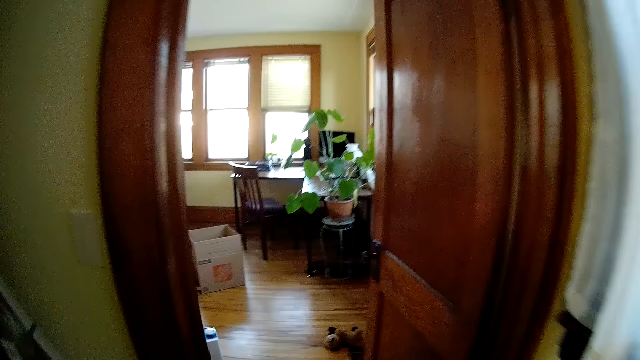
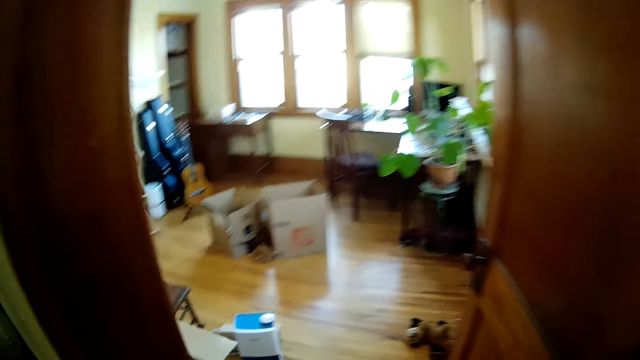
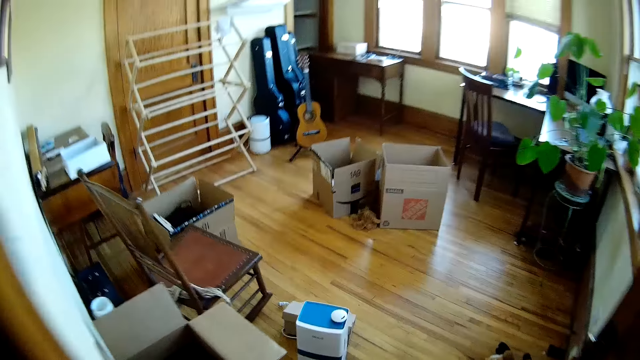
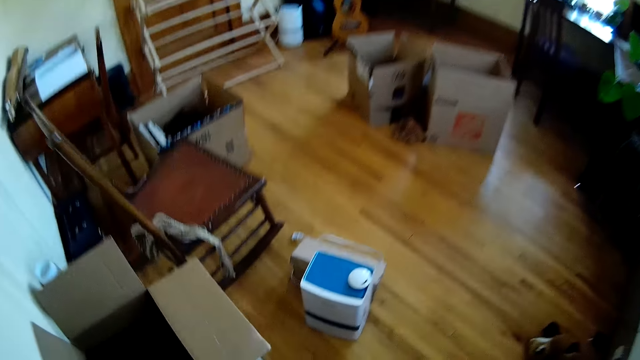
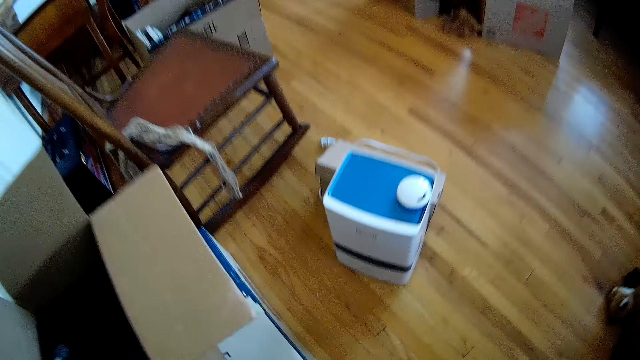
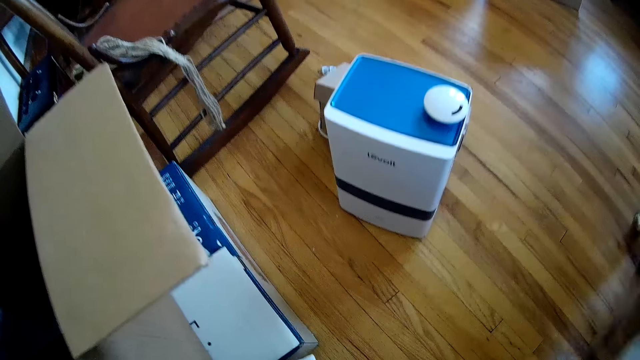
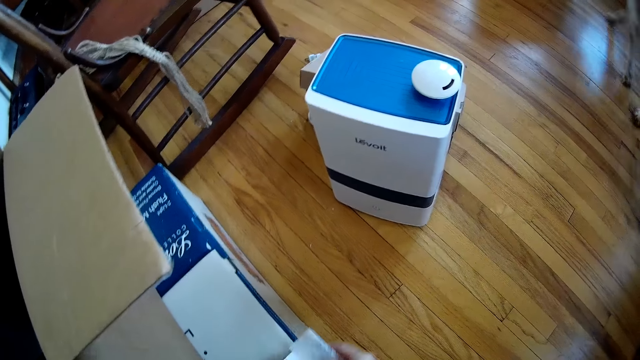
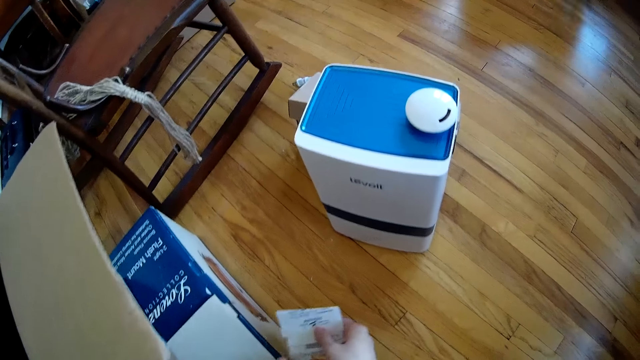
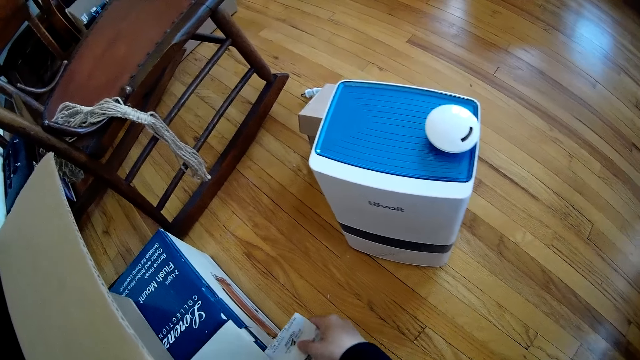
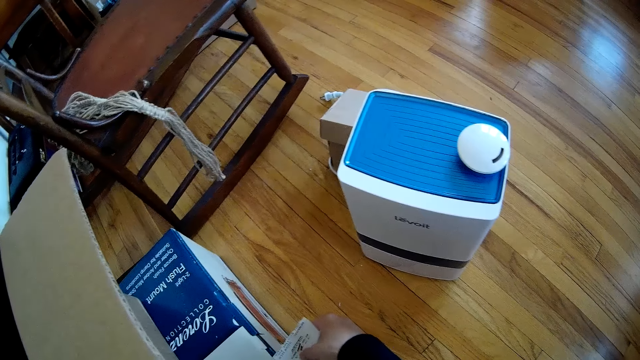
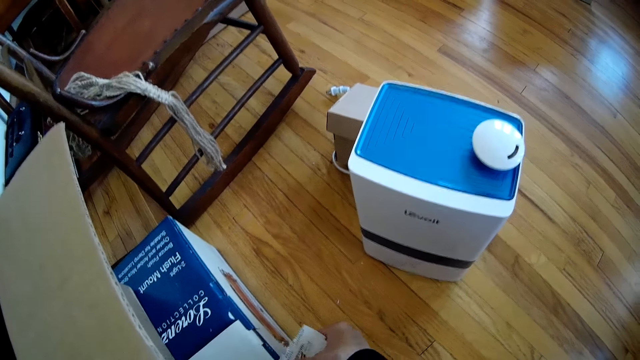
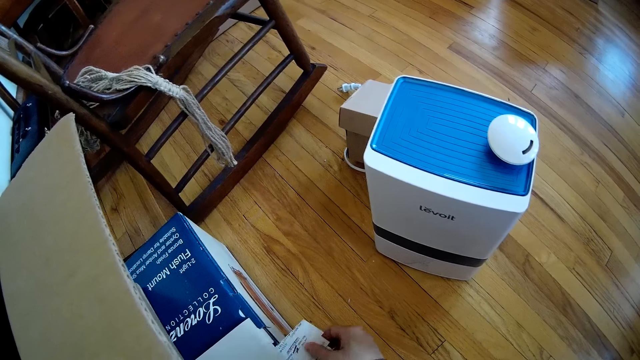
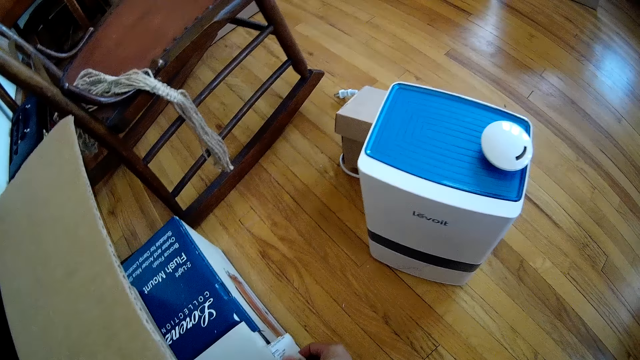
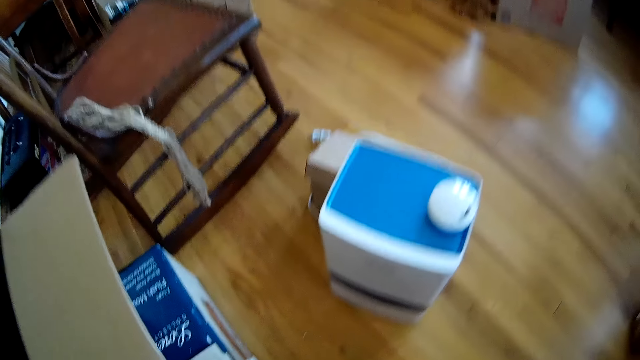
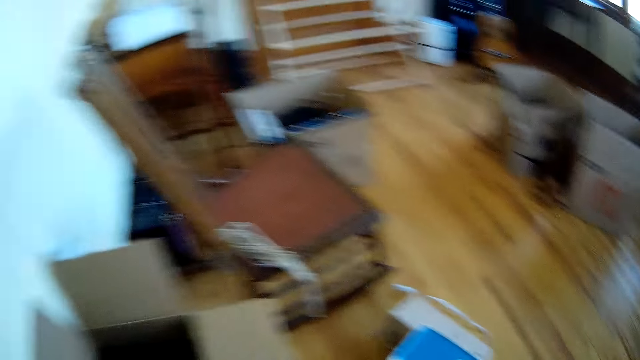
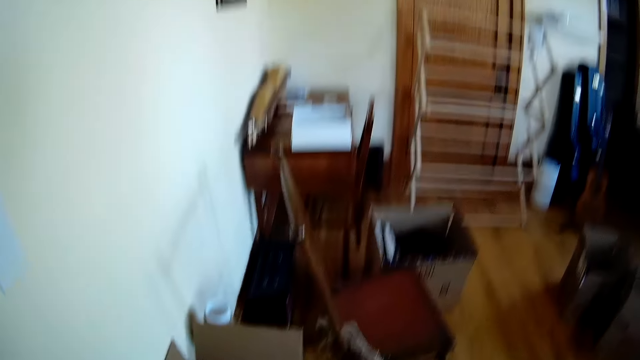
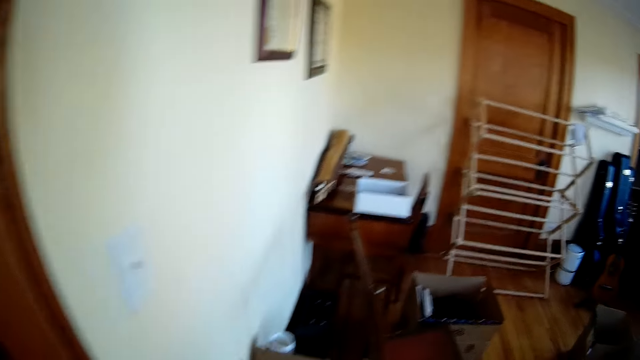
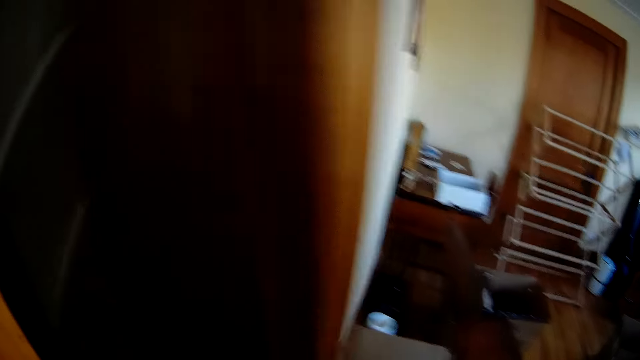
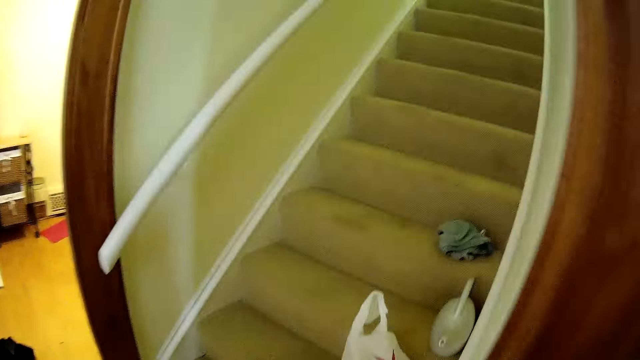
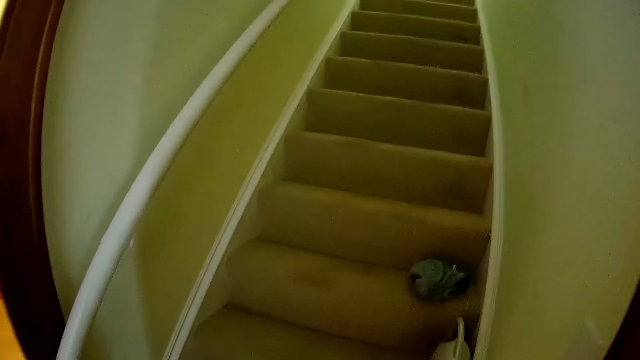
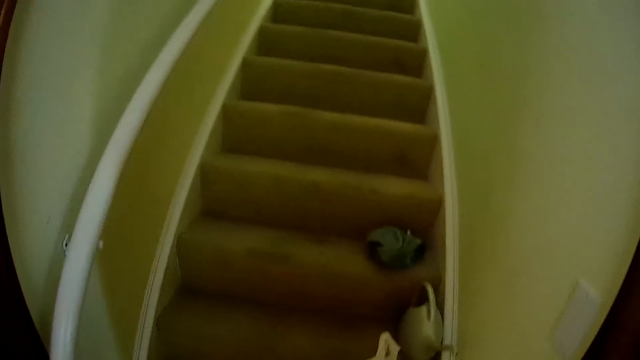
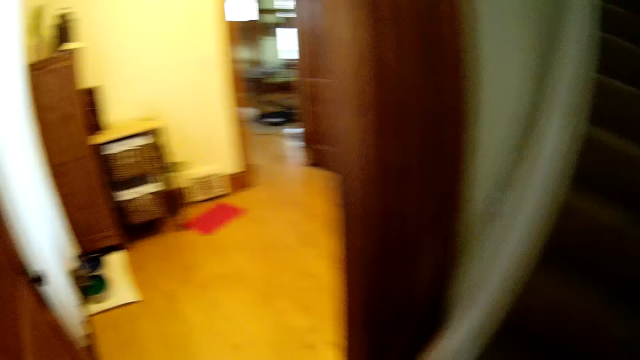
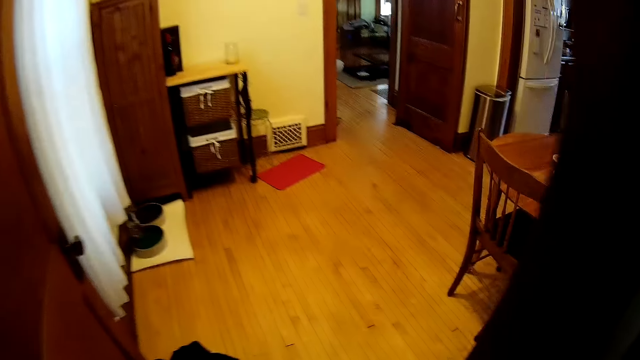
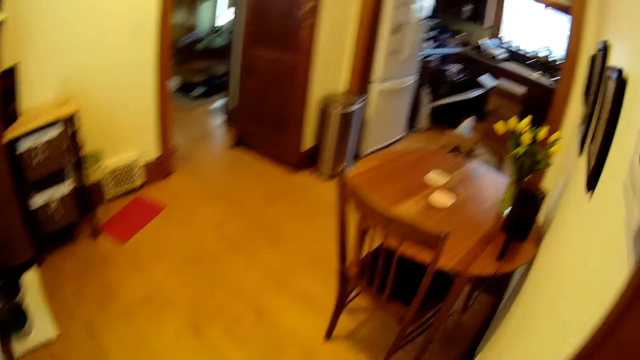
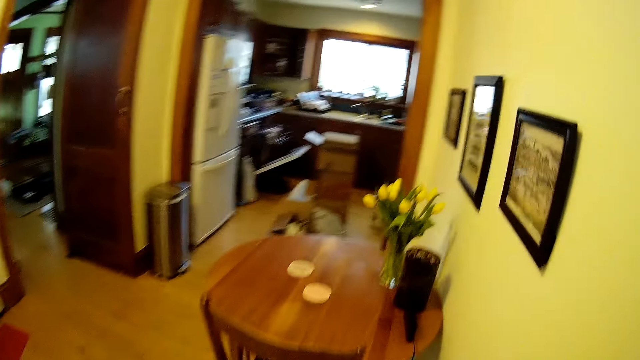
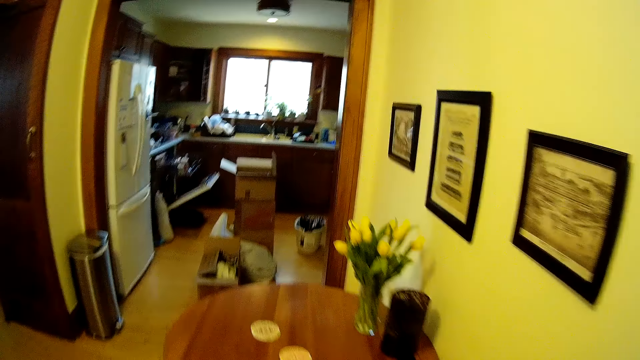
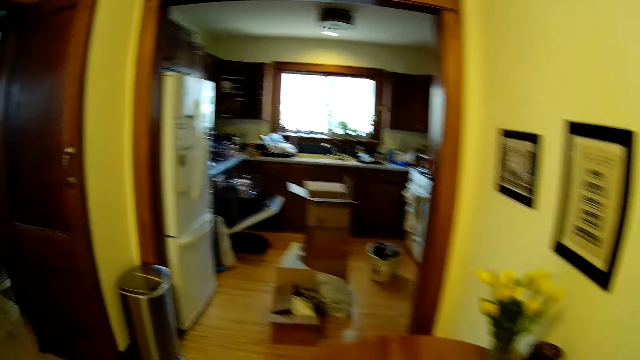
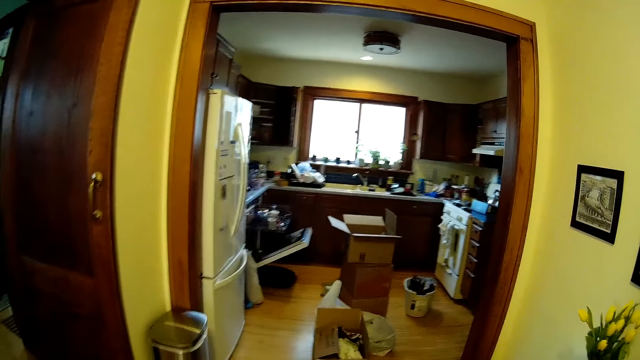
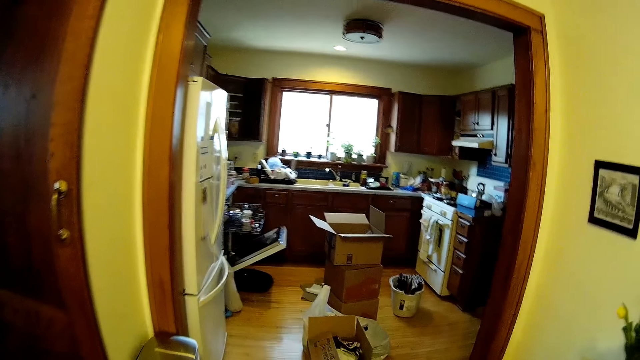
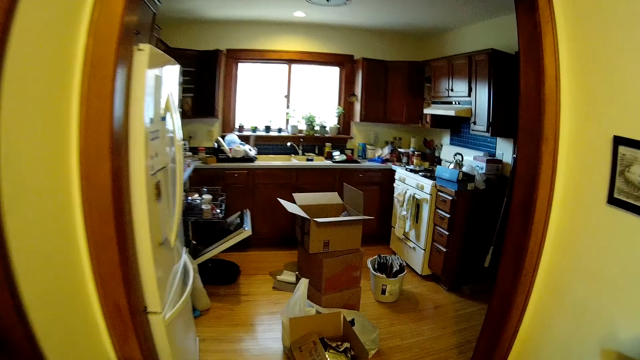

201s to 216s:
The camera wearer holds a piece of paper. She puts the paper in a box on a wooden floor with her right hand. She walks to a passage of the apartment. She stands by the stairs. She picks up a box. She walks in the house.

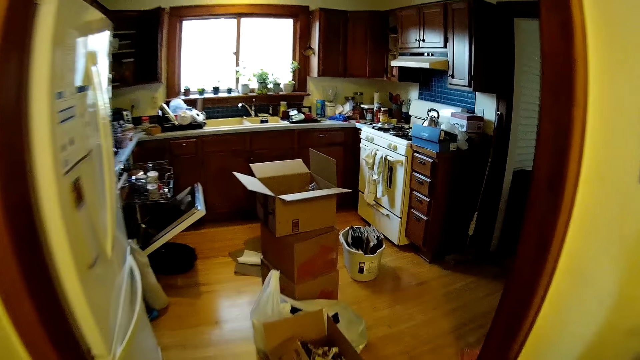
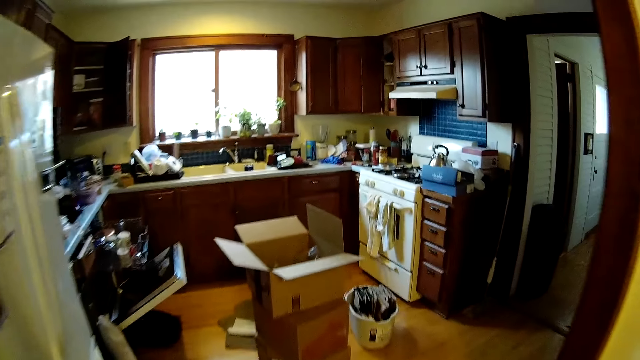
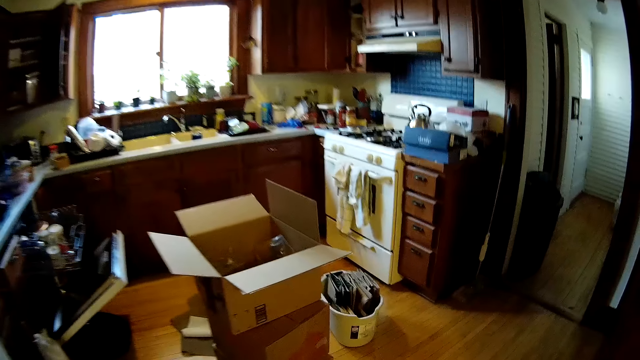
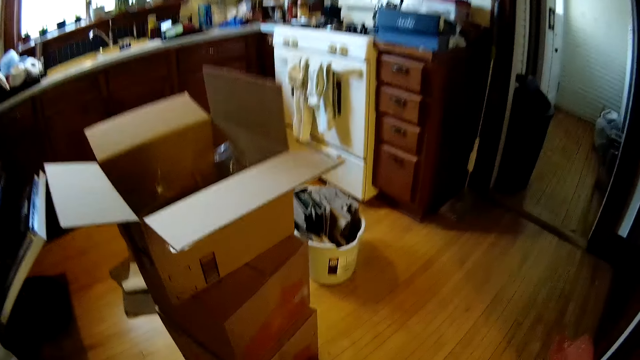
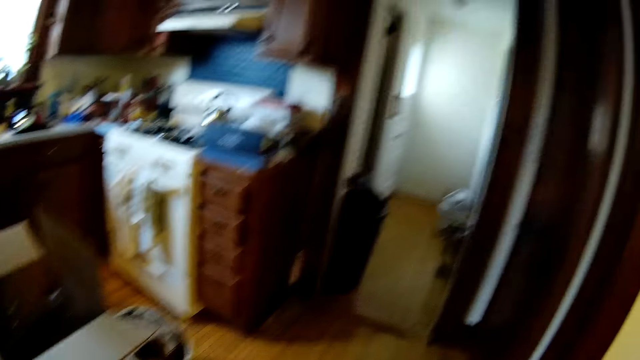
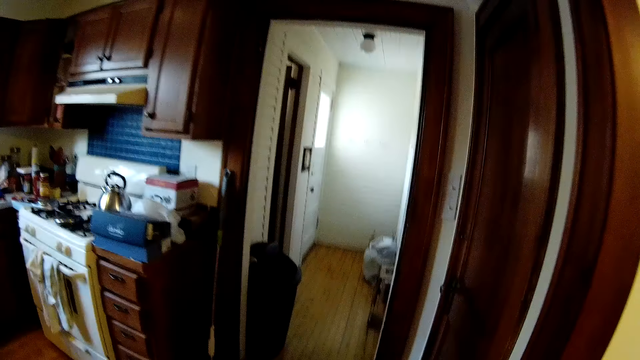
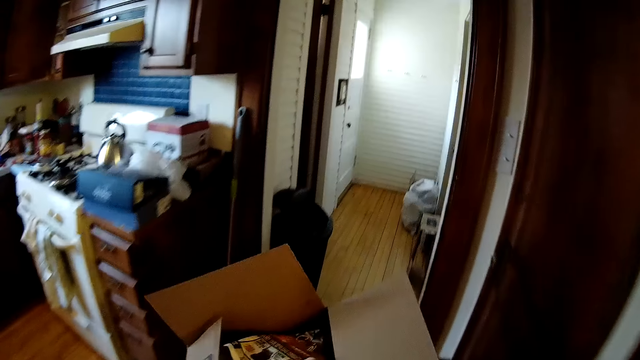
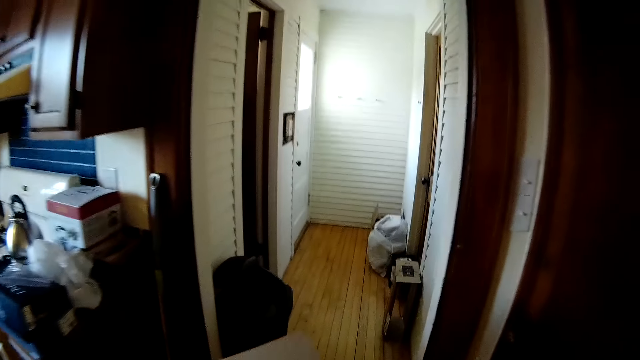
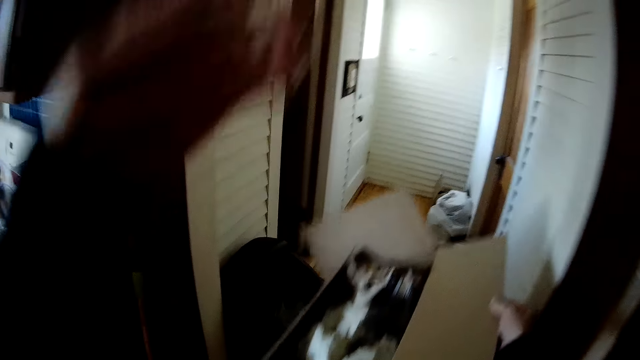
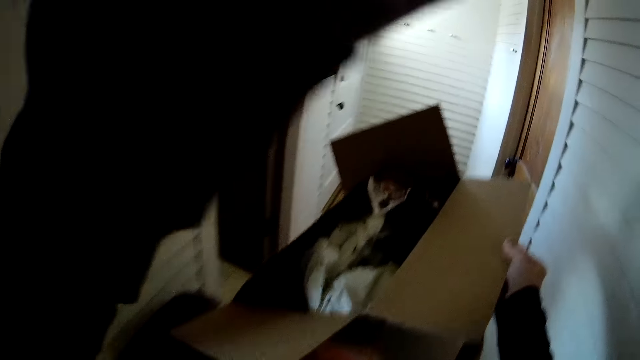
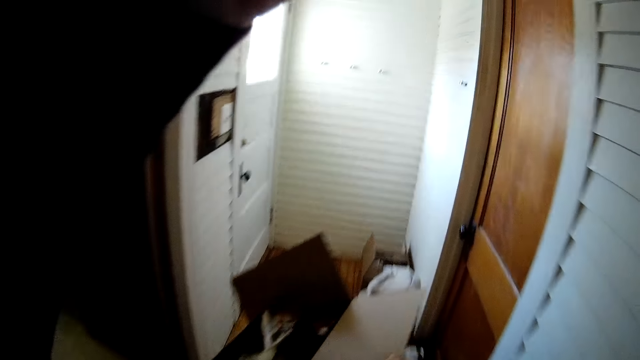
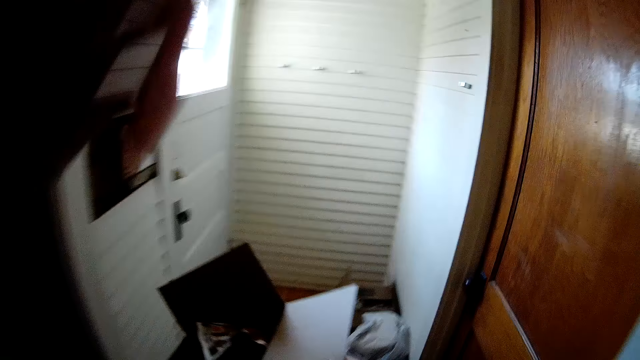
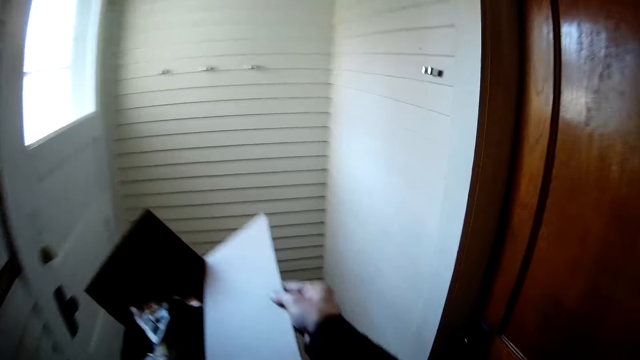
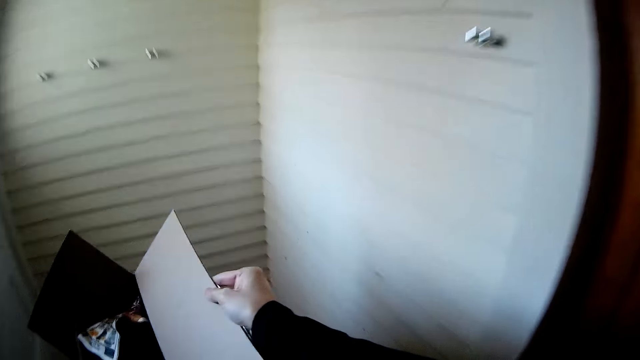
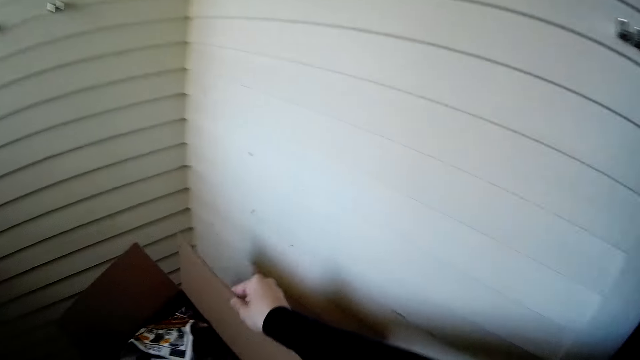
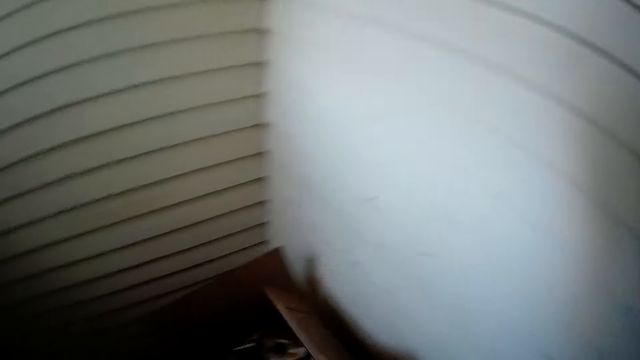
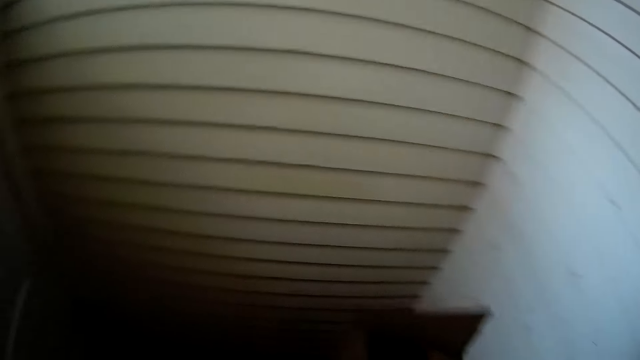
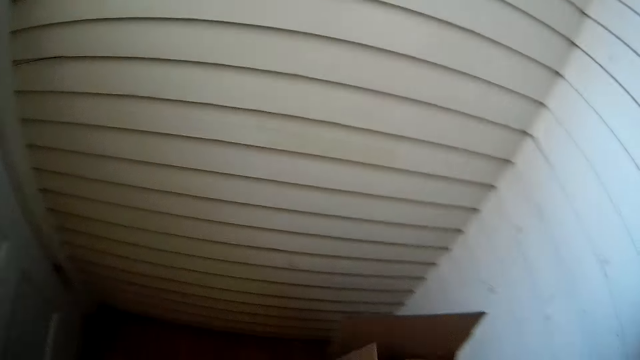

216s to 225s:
The camera wearer holds a carton with her right hand. She raises her hand. She walks to the corridor. She drops the carton on a carton box with her right hand.
